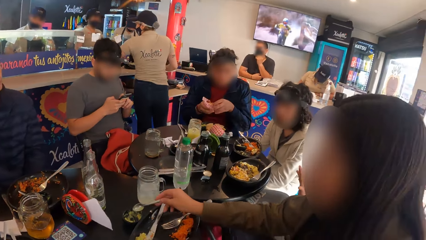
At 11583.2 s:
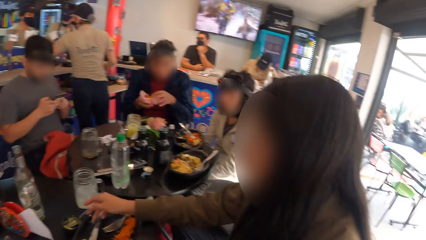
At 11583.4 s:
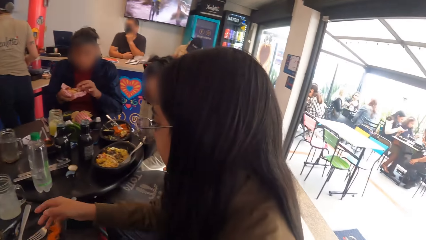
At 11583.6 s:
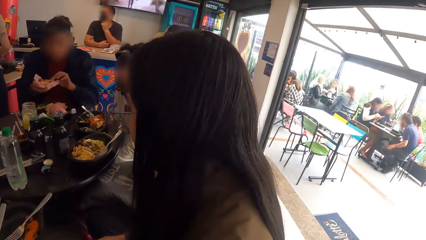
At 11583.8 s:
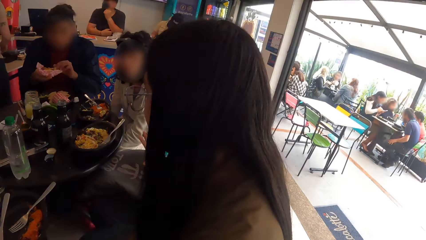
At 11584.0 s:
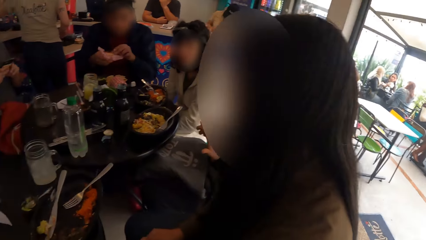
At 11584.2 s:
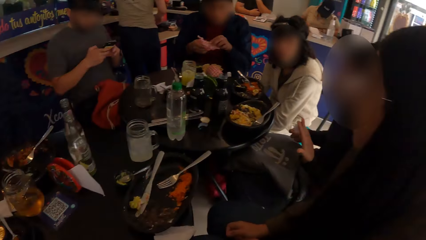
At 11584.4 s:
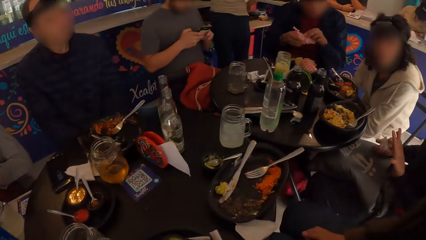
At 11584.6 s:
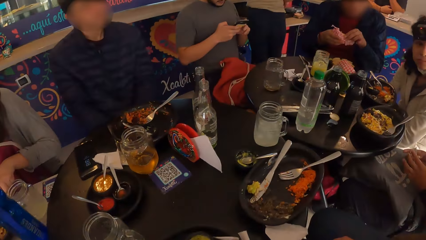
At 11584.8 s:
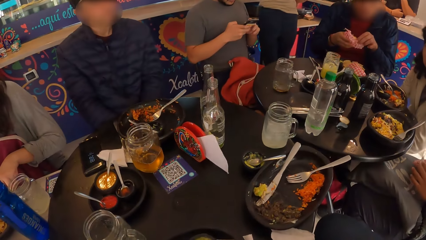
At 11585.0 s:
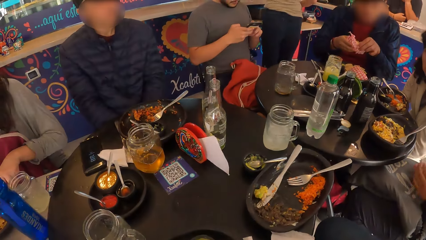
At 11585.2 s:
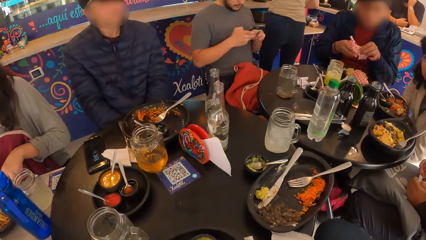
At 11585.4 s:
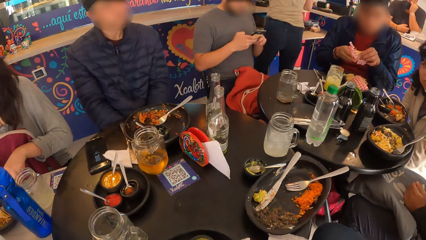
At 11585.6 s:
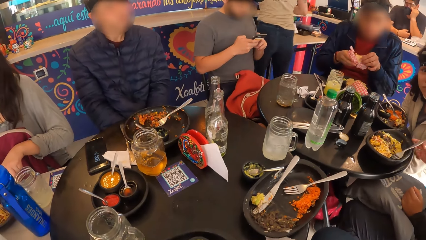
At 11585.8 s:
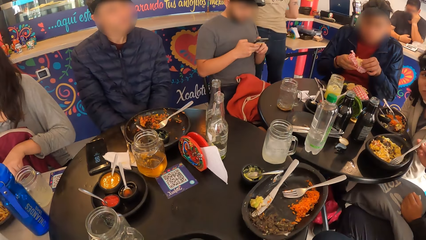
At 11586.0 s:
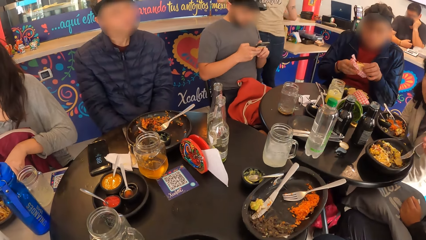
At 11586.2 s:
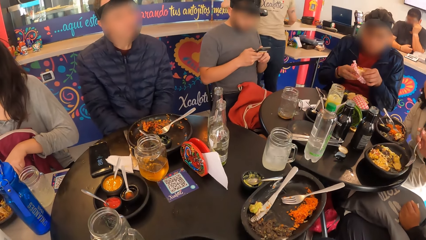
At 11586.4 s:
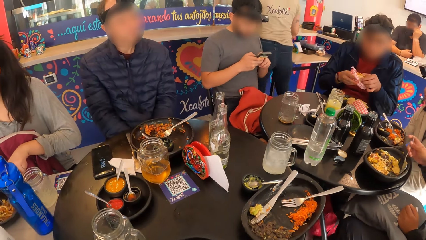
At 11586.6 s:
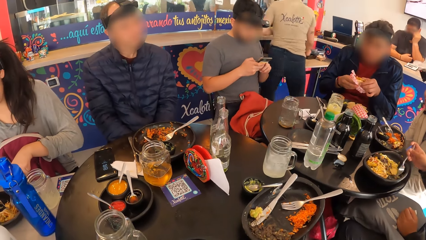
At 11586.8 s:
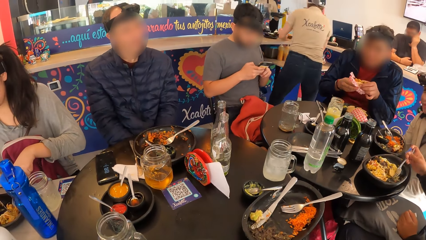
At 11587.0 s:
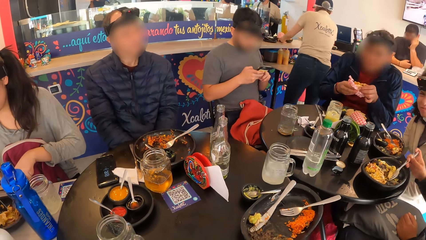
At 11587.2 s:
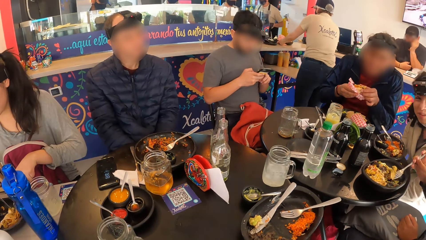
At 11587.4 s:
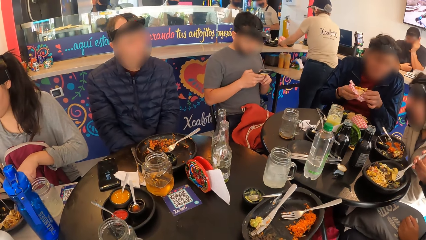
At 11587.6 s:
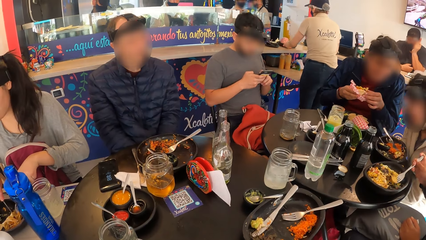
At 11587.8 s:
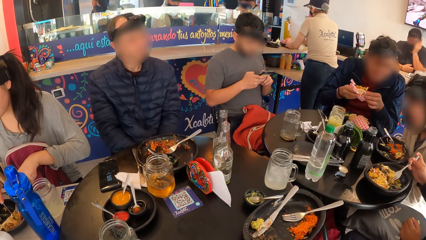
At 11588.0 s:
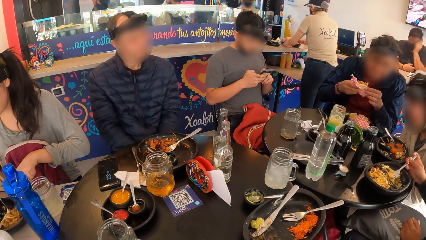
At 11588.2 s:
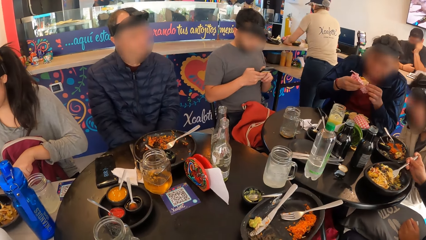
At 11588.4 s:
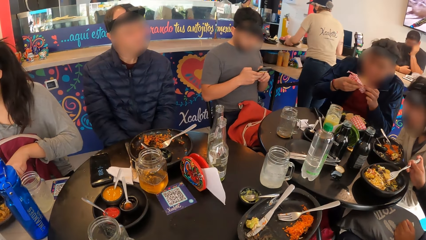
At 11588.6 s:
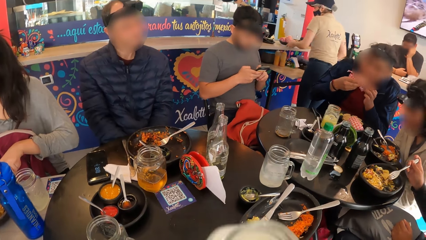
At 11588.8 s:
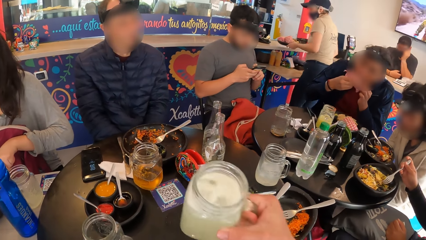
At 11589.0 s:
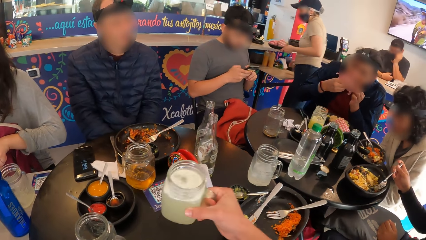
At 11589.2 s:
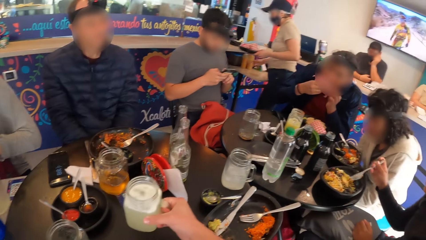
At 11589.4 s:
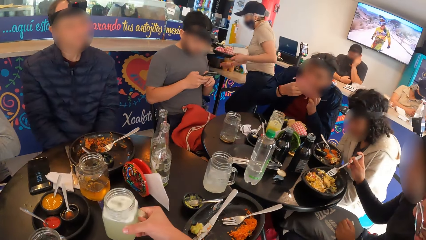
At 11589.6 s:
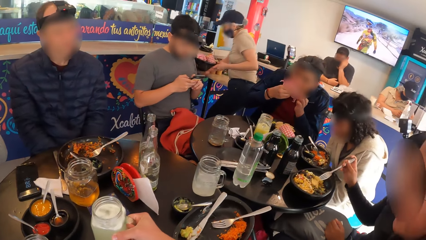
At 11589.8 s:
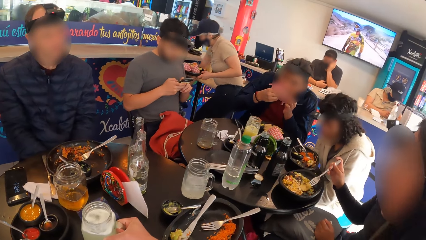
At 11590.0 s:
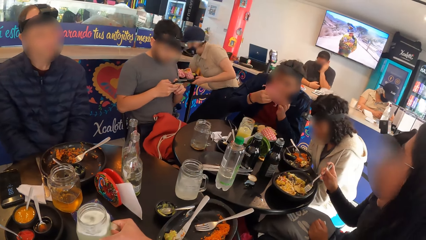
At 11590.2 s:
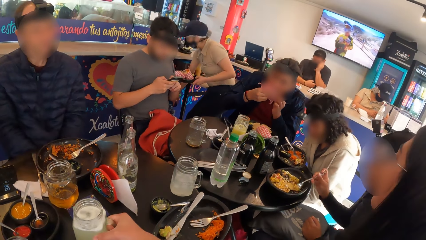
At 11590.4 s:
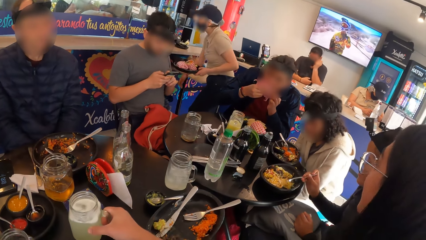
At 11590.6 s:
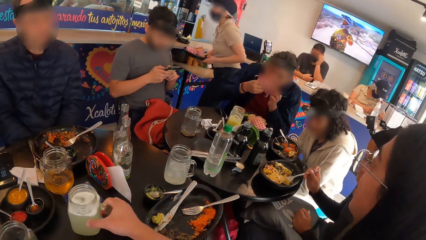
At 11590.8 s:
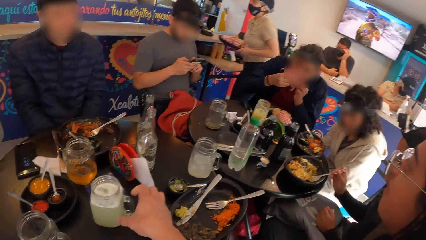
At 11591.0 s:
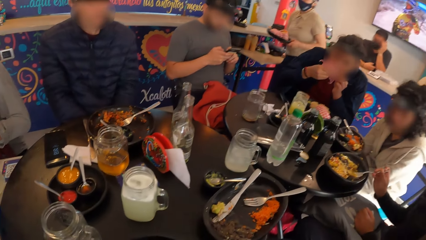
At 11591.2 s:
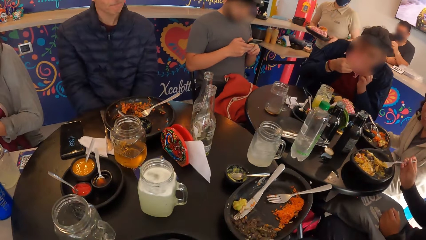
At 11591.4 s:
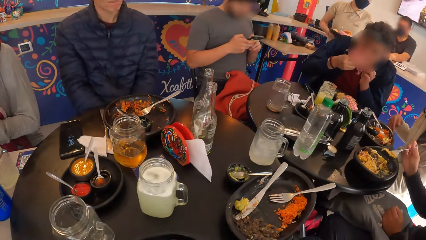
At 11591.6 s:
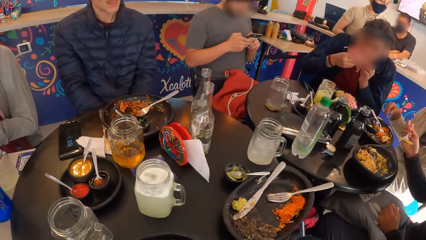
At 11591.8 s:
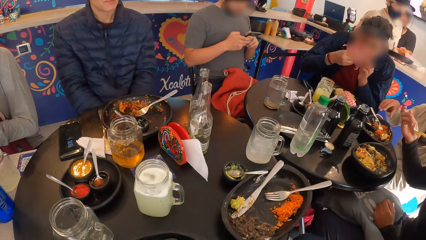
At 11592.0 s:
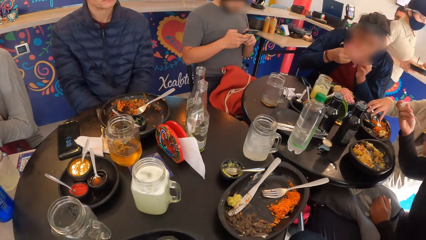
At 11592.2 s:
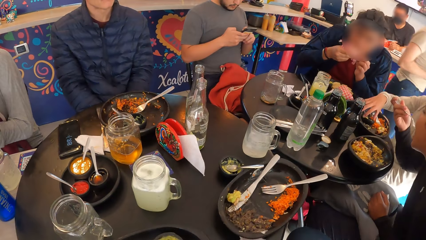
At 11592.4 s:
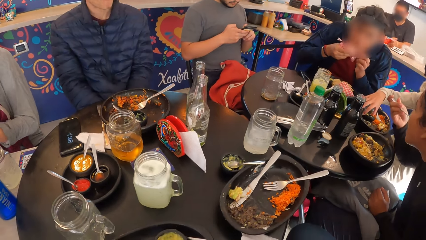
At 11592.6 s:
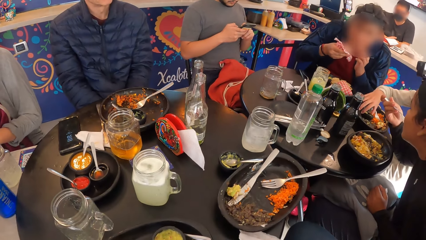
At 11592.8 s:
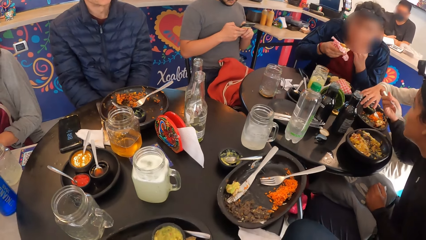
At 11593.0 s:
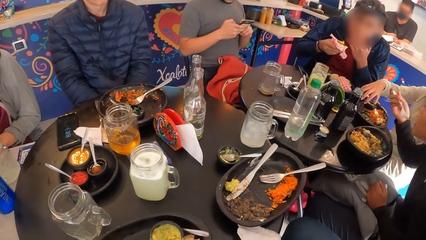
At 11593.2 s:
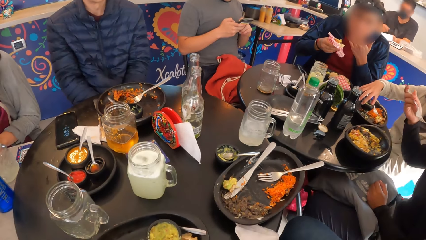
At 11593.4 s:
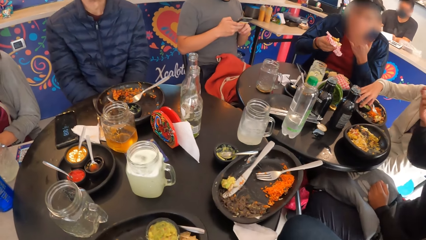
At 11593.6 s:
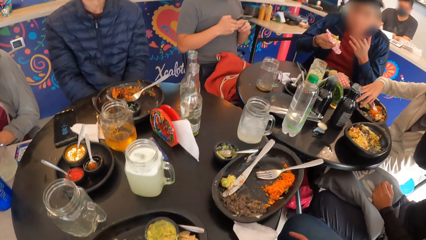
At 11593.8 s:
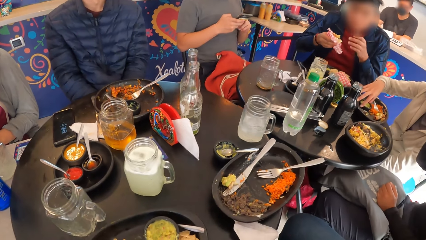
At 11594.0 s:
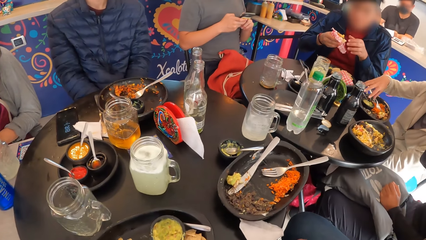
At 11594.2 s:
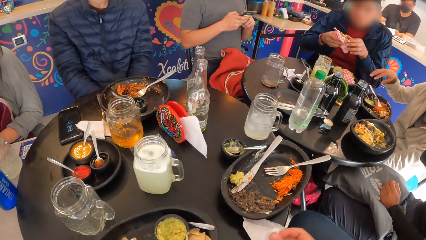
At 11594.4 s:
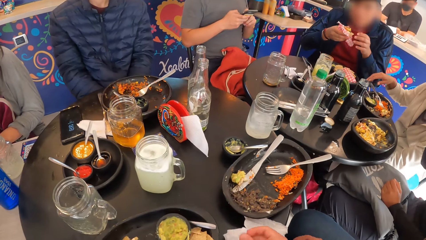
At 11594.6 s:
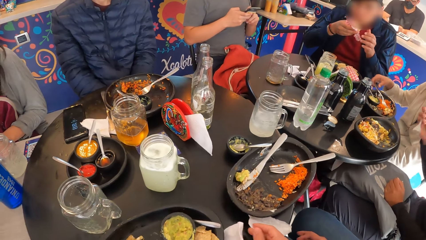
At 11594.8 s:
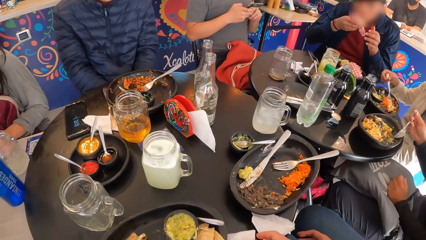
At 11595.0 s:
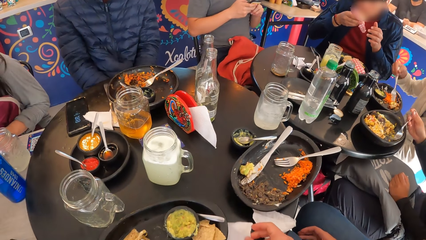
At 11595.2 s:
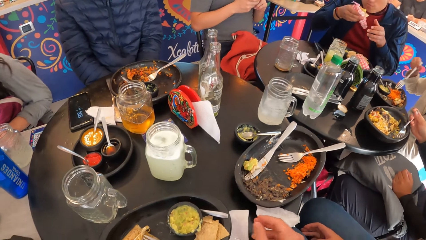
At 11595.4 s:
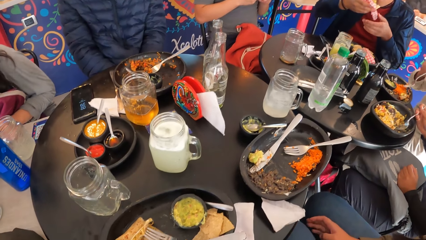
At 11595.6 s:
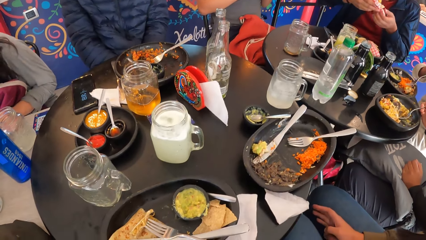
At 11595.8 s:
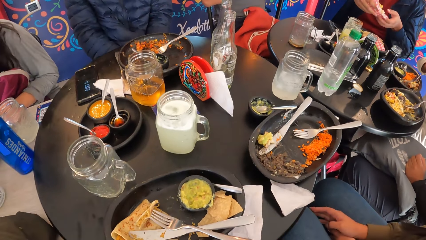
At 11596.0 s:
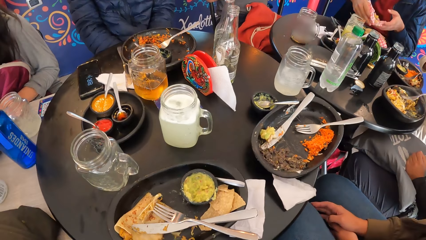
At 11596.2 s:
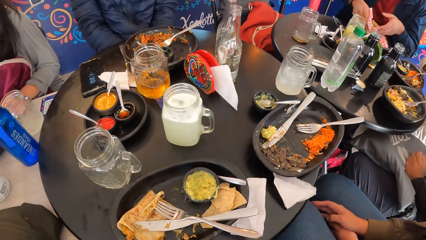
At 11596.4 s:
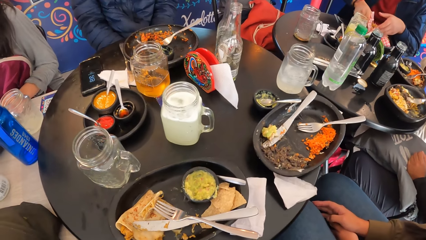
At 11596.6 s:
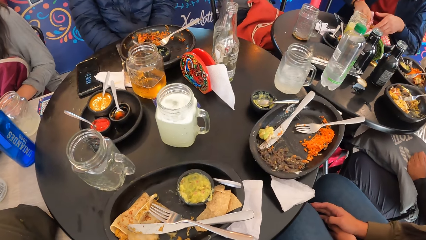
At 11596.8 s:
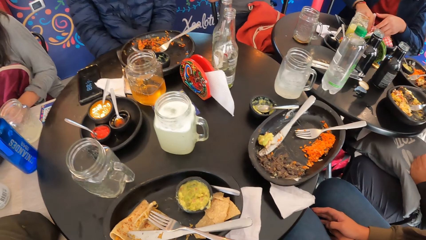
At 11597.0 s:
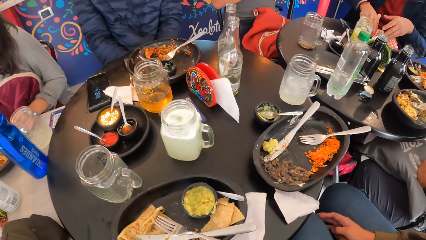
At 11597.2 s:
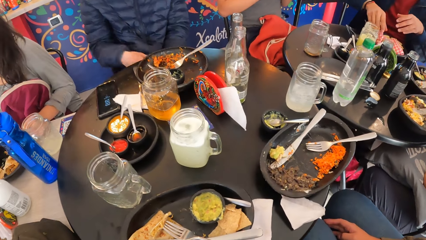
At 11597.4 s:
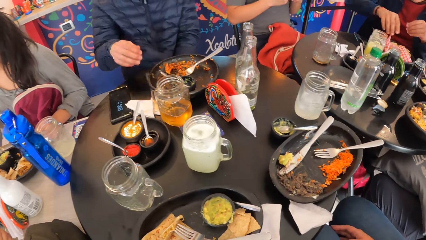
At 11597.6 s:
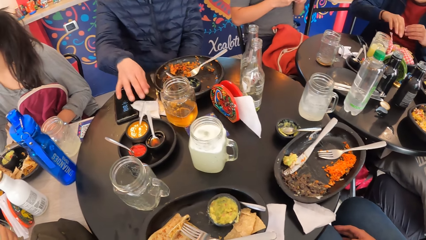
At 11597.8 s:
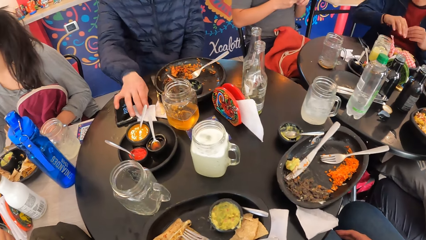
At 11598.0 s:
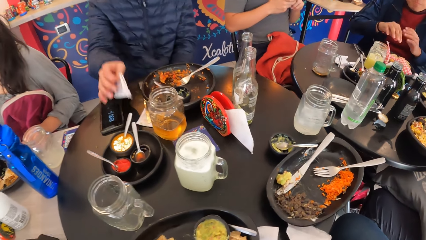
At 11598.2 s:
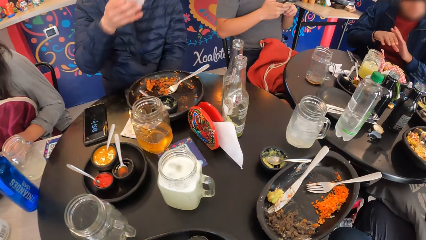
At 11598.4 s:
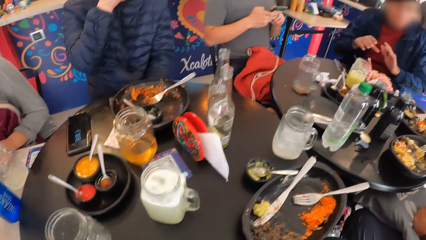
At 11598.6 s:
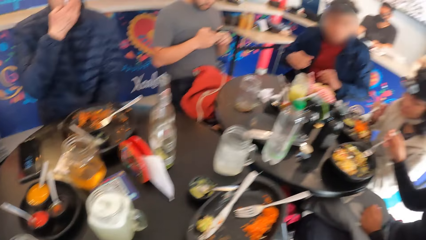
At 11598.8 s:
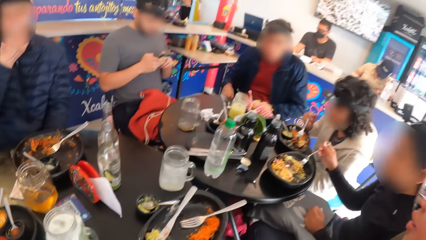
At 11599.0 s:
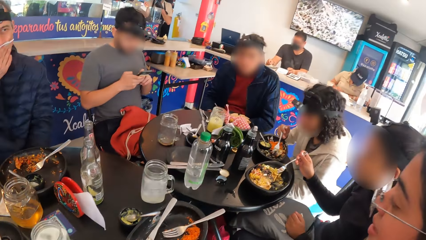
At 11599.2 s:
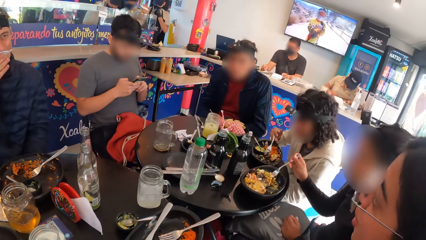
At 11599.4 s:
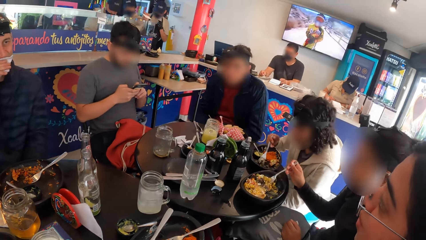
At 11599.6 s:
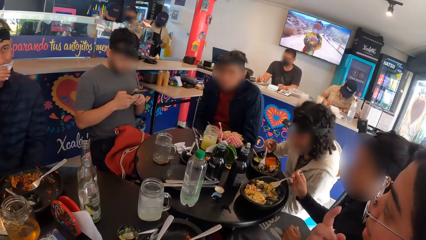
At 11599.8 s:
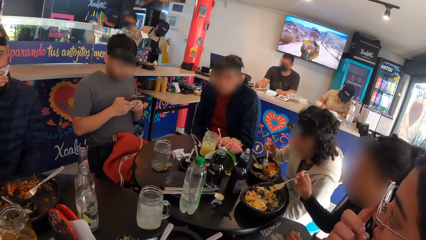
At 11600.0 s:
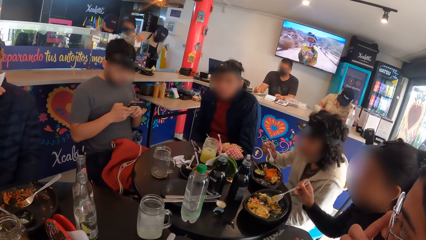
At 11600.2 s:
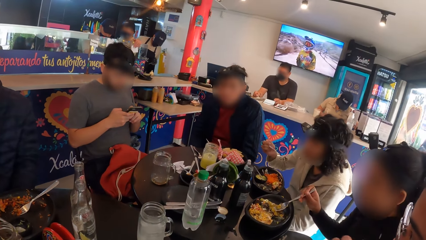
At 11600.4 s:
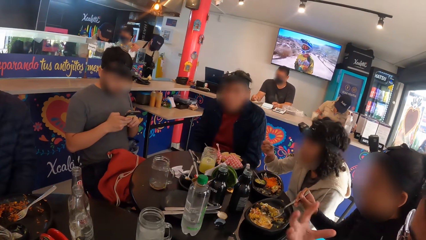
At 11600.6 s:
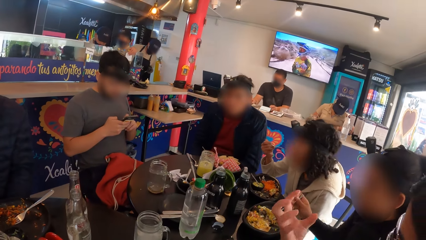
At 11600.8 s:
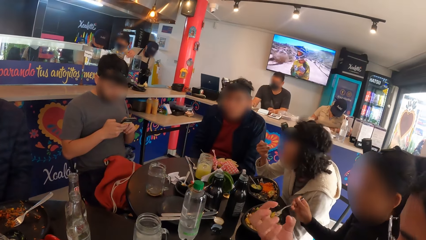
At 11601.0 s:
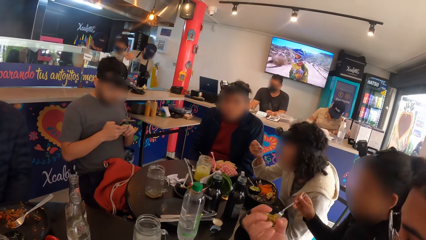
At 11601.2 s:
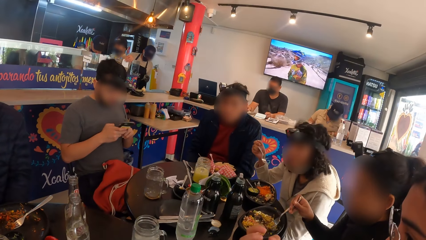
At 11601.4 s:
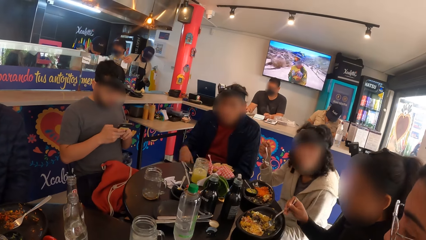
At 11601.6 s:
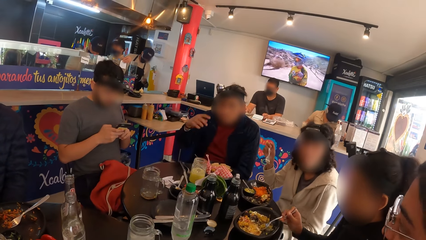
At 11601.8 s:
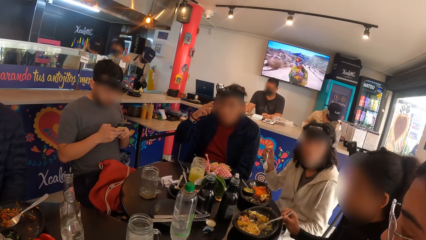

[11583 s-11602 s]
The man eats the tacos with both hands. The camera wearer drinks milk. She looks around. She drinks milk. A woman takes a piece of the tacos with the fork in her right hand. The camera wearer drops the cup of drink on the table with her right hand. The woman eats the piece of tacos with the fork in her right hand. The camera wearer wipes her mouth. The man eats the tacos with his right hand. The camera wearer puts a tissue on the table. Another woman takes the rice from the plate with her right hand. The first woman takes the rice from the plate with her right hand. The man drops the tacos on the plate with both hands. The camera wearer looks around. Another man takes the serviette from the table with his right hand. He wipes his mouth with the serviette in his right hand. The other woman eats the rice in the fork with her right hand.
